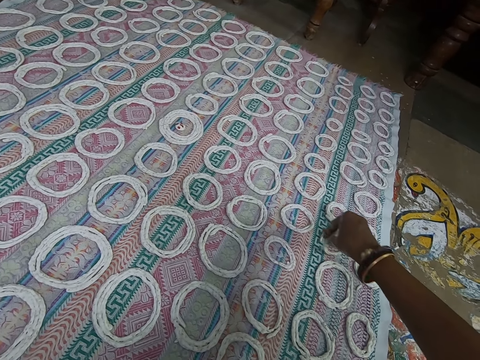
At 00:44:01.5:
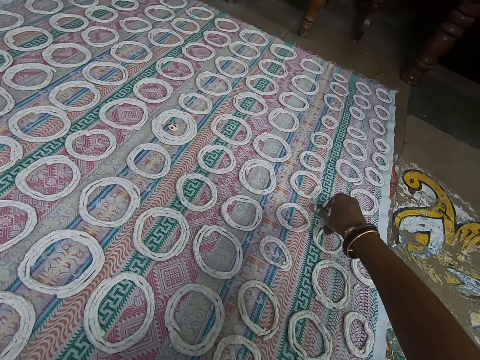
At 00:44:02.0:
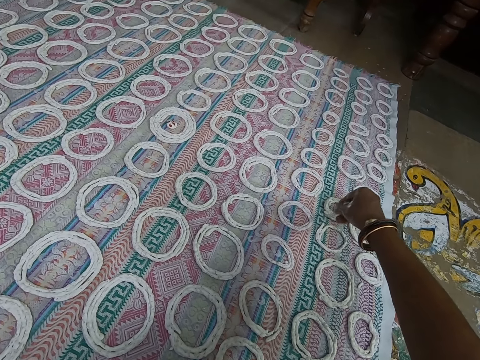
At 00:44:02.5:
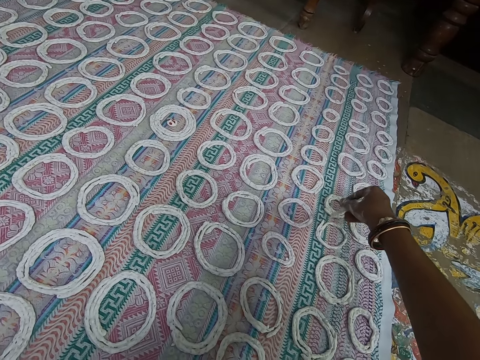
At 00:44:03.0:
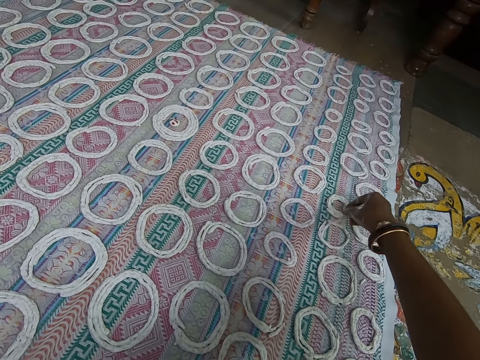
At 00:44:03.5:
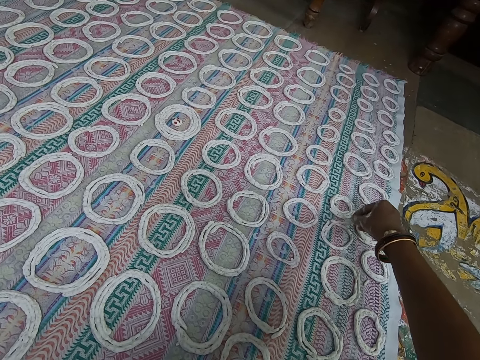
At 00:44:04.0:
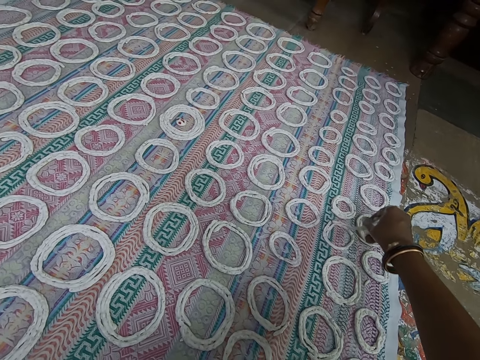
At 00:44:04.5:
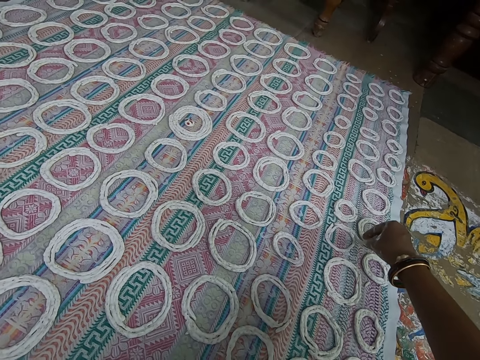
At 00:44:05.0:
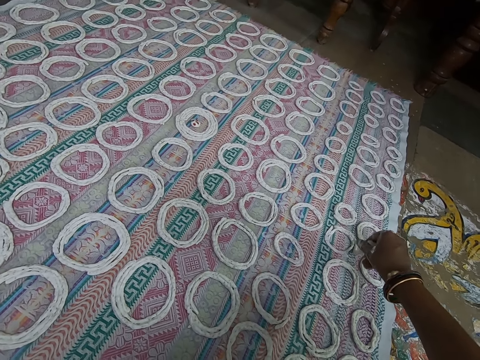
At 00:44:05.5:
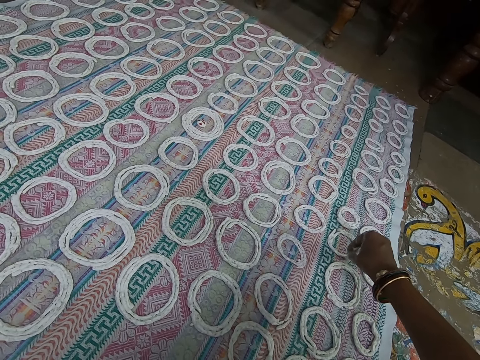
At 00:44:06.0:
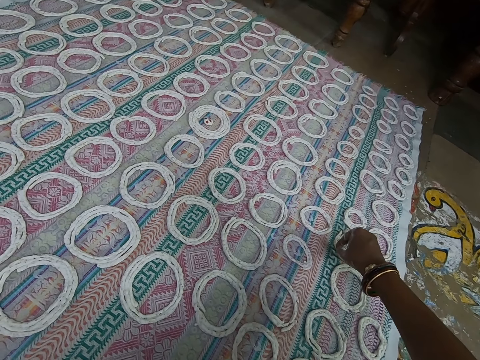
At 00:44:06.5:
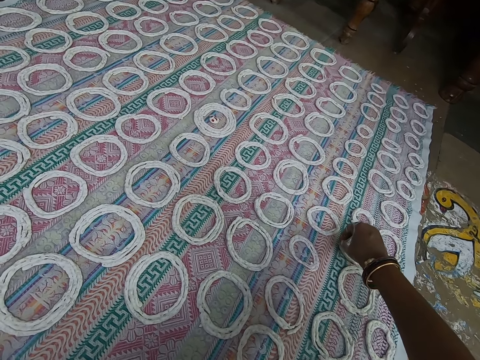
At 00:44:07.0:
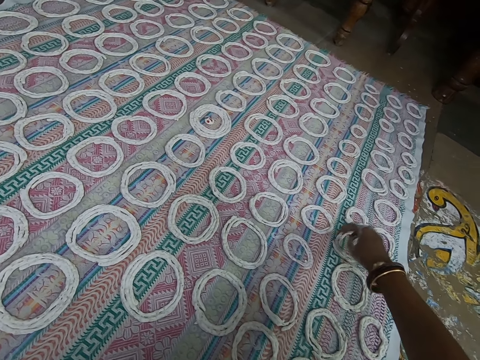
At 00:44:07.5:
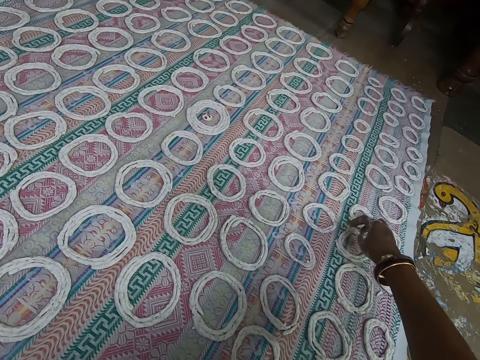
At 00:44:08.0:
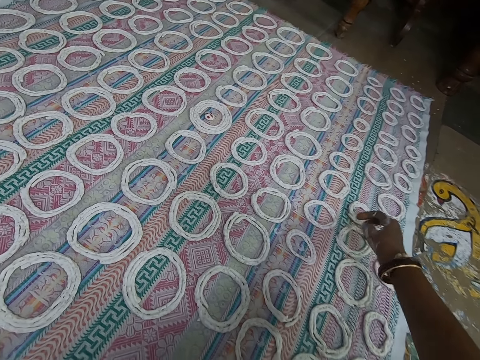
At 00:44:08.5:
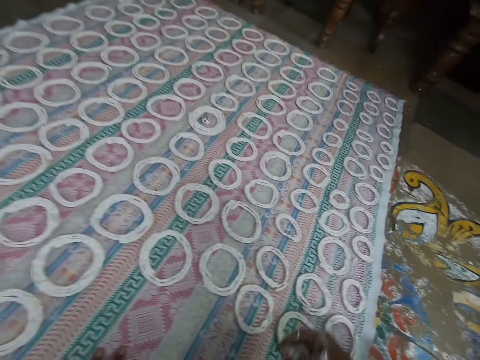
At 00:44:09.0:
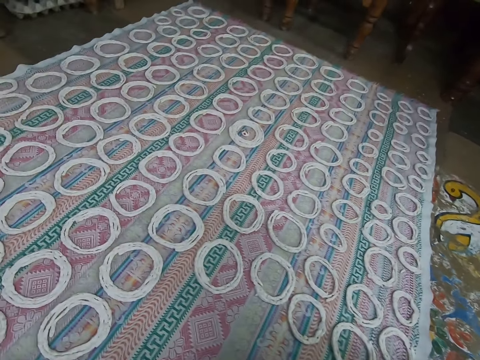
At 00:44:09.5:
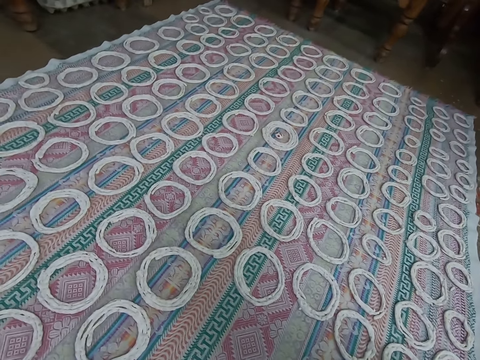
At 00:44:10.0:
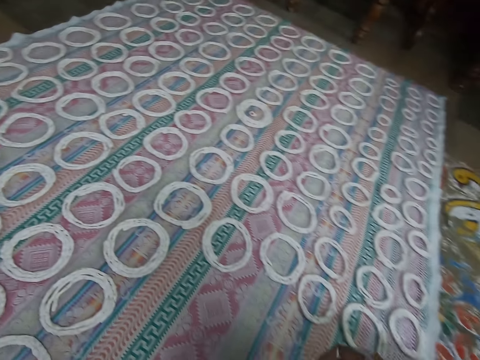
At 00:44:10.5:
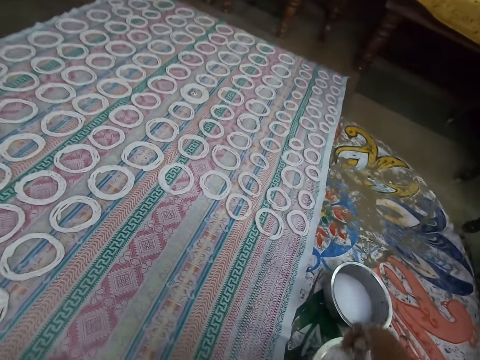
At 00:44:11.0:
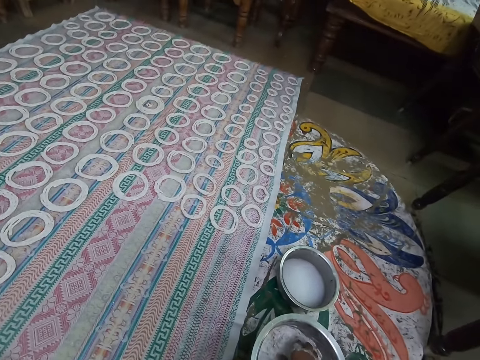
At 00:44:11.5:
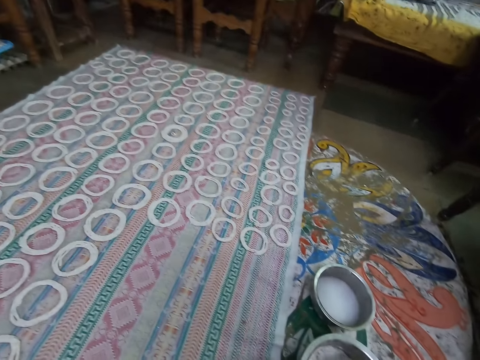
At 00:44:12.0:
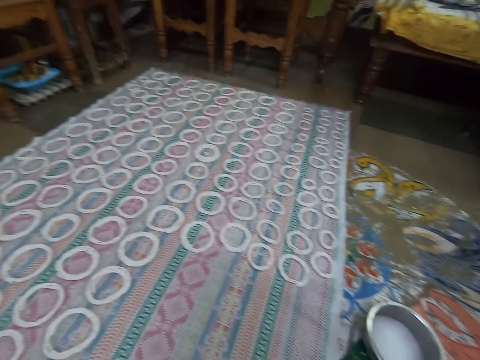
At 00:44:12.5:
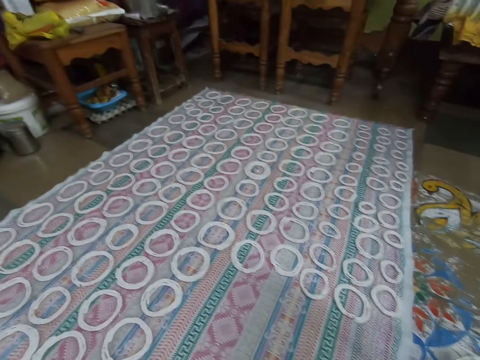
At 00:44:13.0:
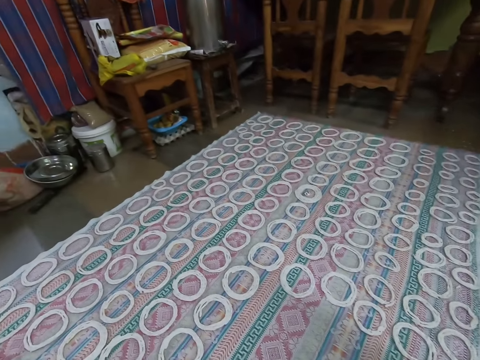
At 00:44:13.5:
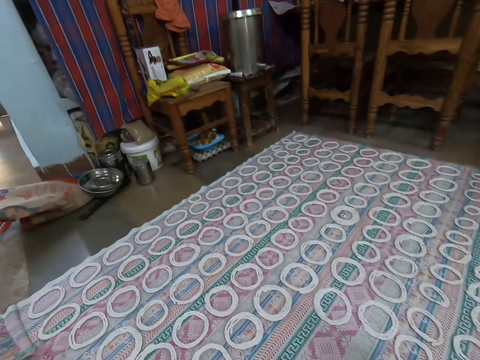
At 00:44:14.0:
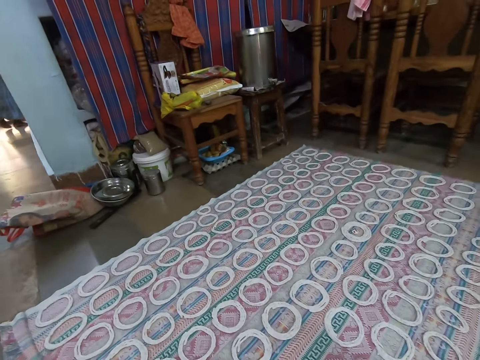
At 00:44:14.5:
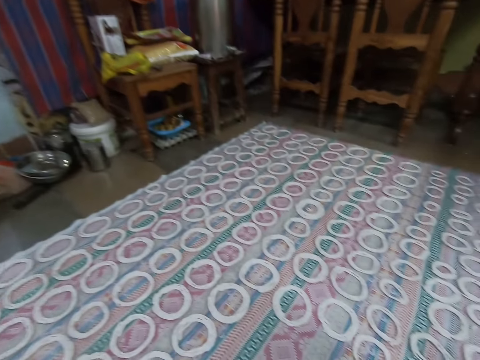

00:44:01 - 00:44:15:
The camera wearer takes murukku mix from the bowl of murukku mix on the ground with her right hand. She cuts the dough in the bowl with her hand.

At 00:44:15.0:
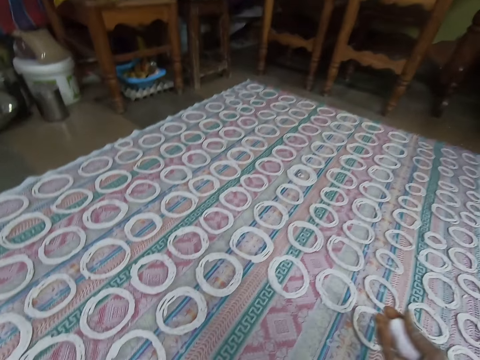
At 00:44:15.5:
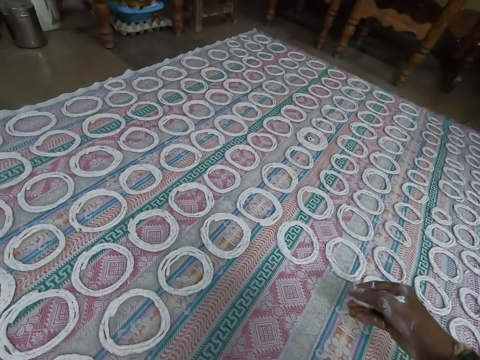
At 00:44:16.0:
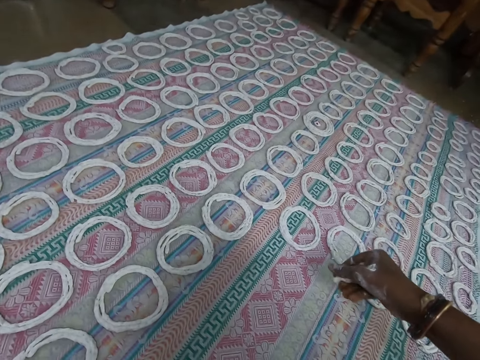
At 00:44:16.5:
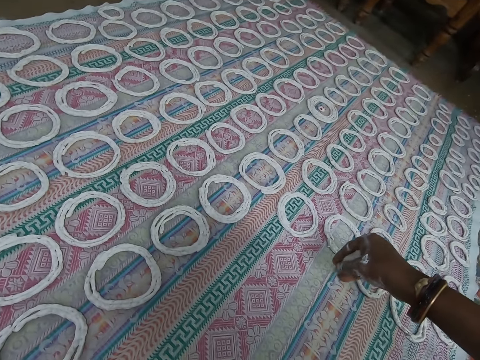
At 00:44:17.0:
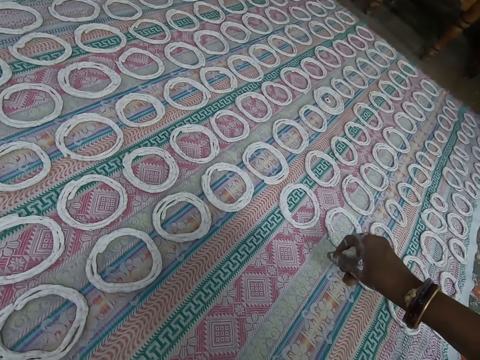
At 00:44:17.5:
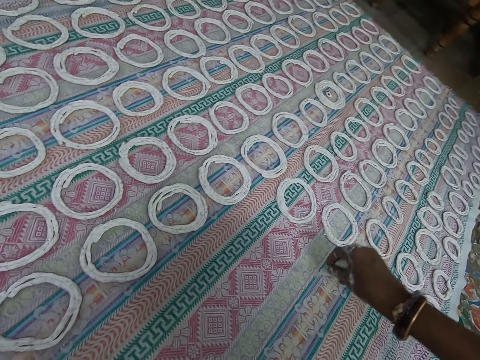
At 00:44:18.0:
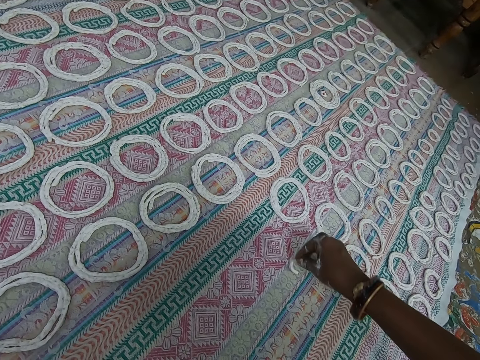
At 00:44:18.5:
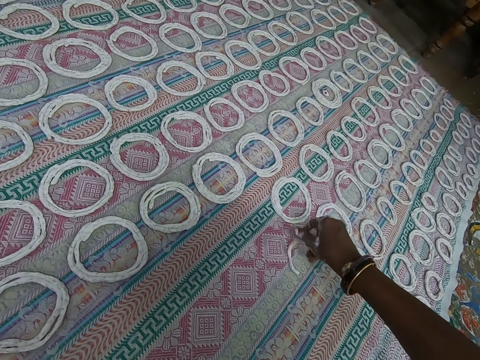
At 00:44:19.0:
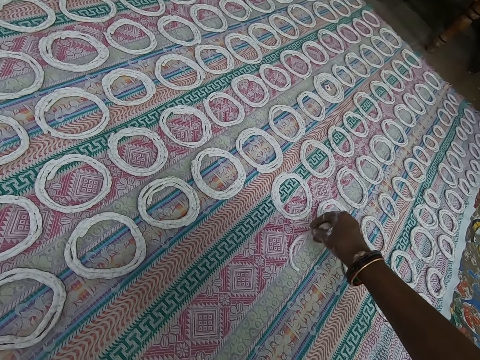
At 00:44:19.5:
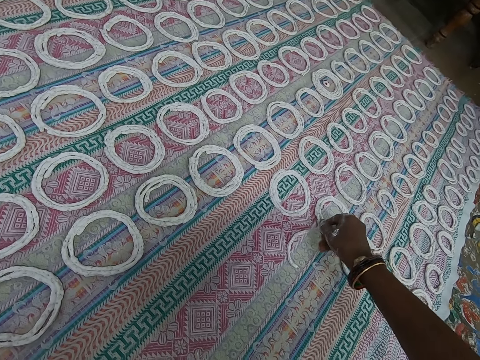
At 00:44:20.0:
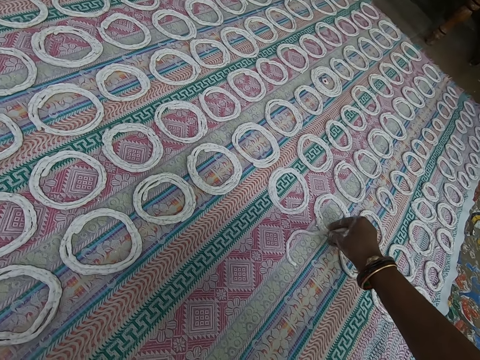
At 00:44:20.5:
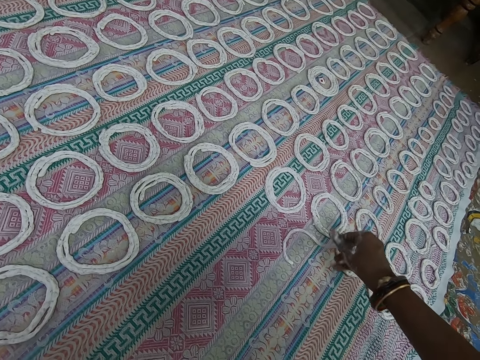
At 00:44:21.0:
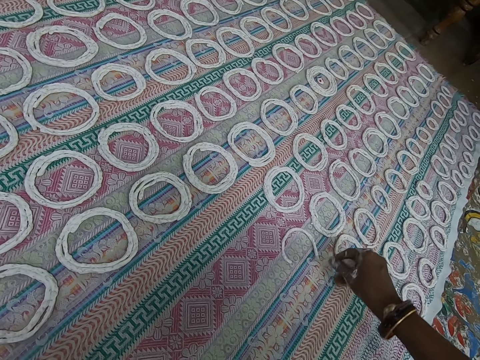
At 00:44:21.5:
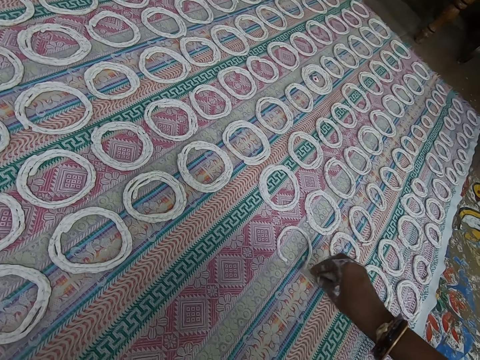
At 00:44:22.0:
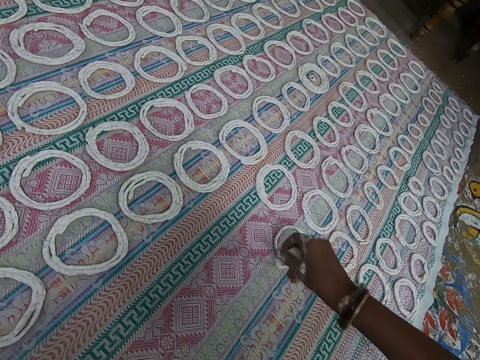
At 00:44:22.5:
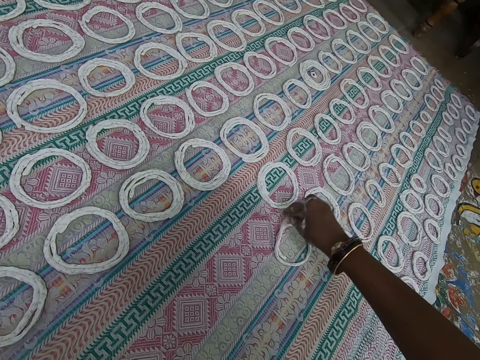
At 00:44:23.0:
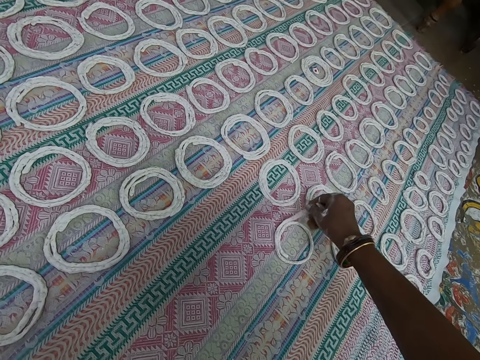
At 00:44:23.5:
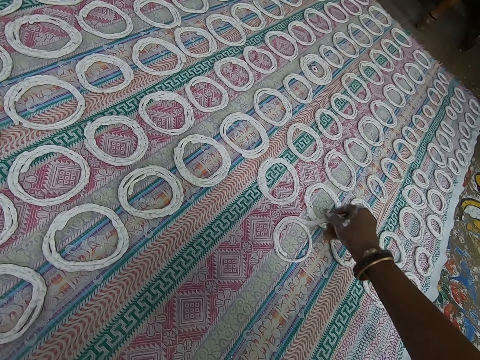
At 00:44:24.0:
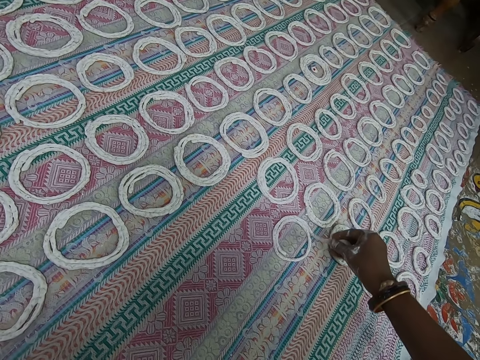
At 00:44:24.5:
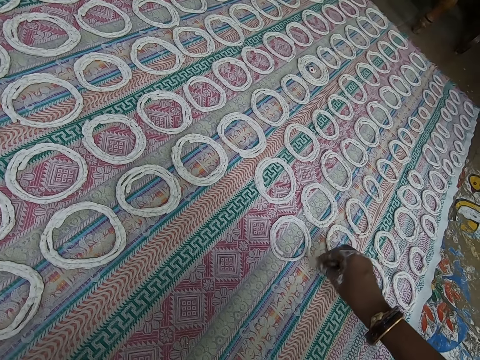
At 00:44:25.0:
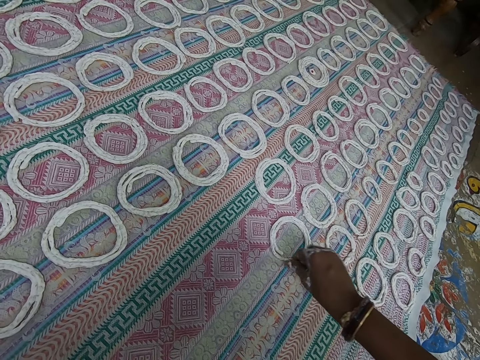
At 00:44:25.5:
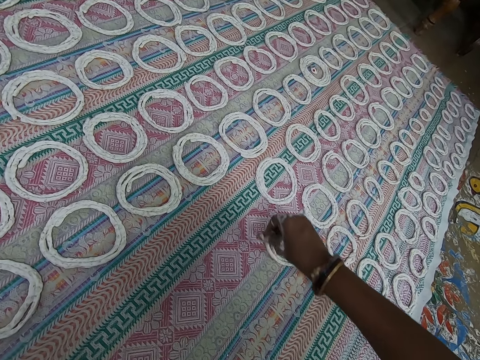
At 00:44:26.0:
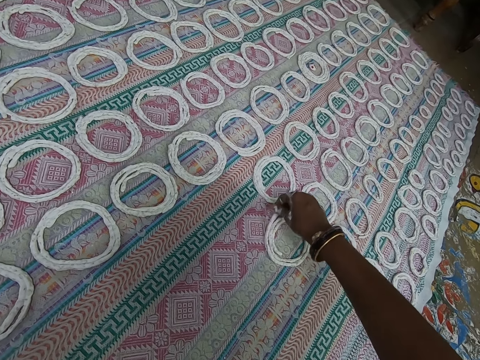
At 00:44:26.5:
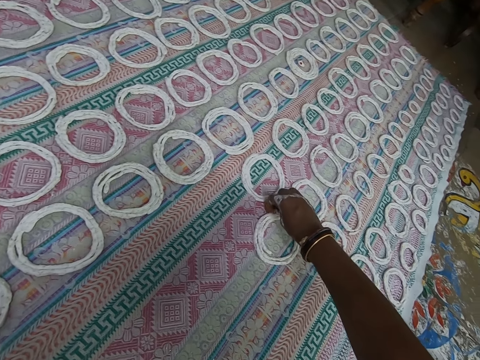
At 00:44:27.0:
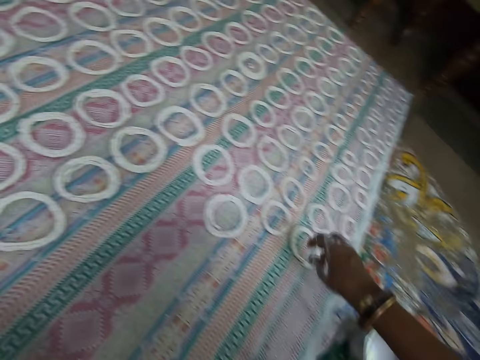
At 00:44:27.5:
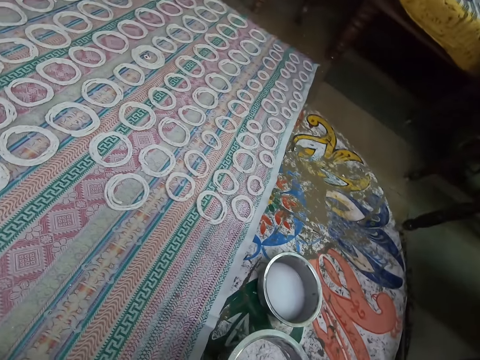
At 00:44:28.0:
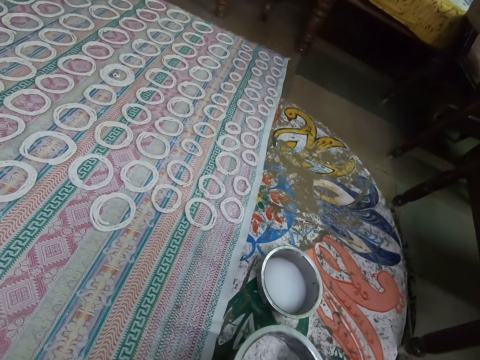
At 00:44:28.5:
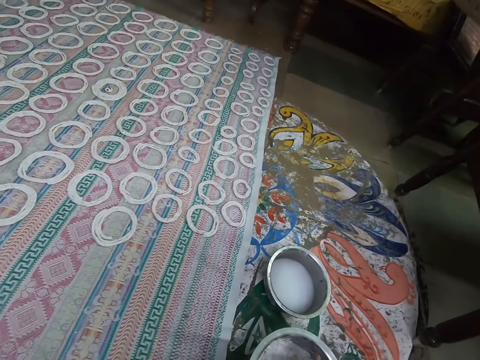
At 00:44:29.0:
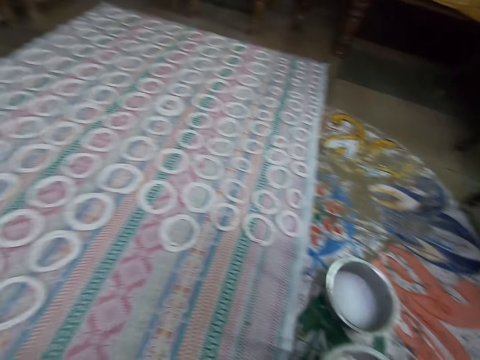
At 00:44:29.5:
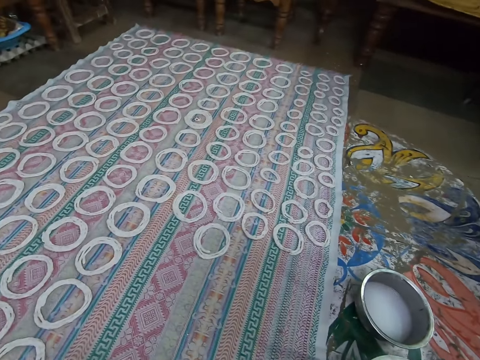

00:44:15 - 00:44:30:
The camera wearer shapes the murukku mix on the cloth on the ground with her right hand. She rolls the dough on the mat. She takes murukku mix from the bowl of murukku mix on the ground with her right hand. She cuts the dough in the bowl with her hand.
